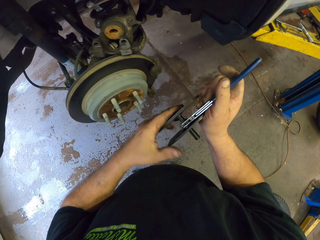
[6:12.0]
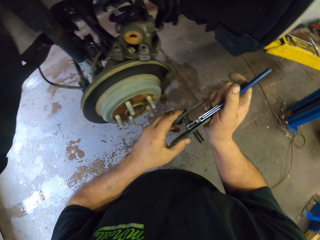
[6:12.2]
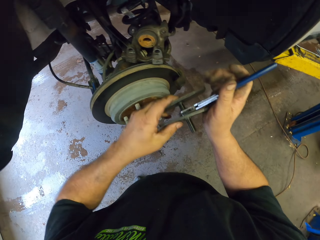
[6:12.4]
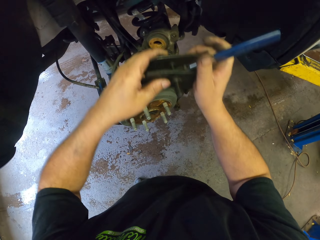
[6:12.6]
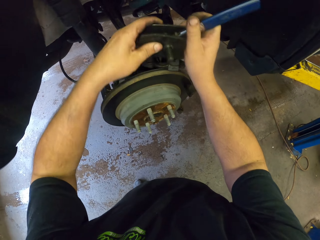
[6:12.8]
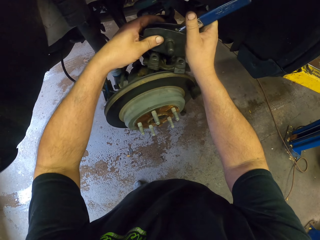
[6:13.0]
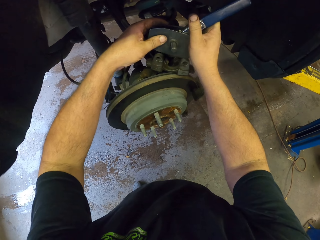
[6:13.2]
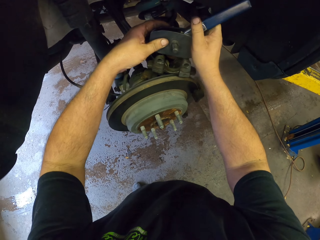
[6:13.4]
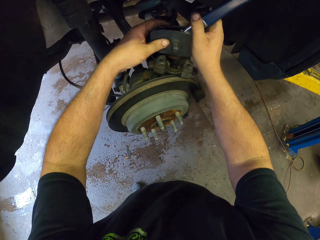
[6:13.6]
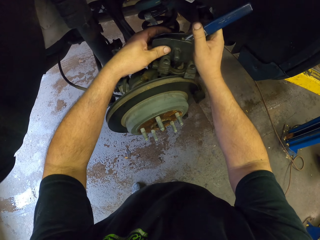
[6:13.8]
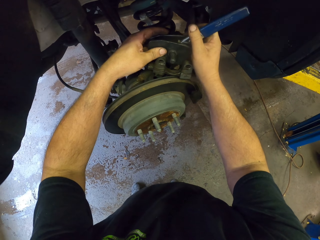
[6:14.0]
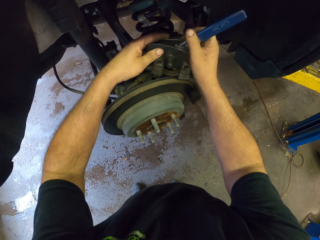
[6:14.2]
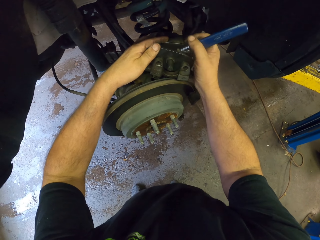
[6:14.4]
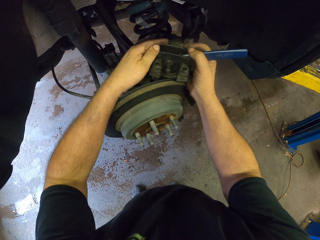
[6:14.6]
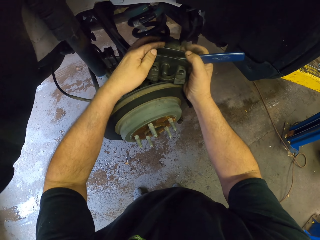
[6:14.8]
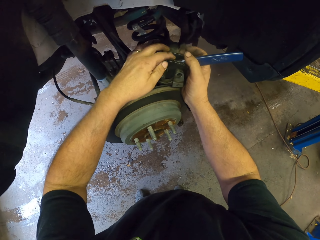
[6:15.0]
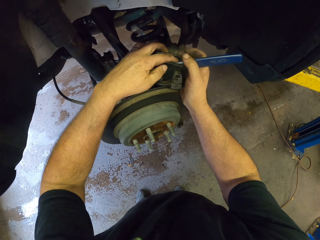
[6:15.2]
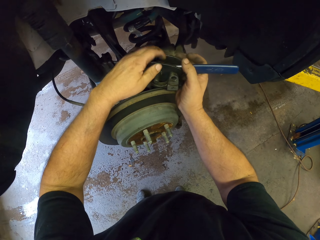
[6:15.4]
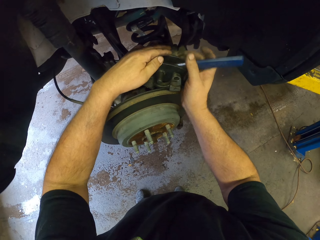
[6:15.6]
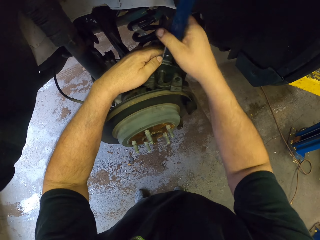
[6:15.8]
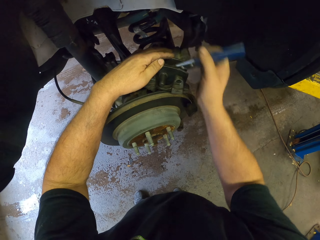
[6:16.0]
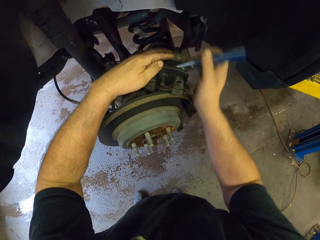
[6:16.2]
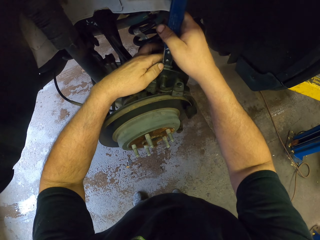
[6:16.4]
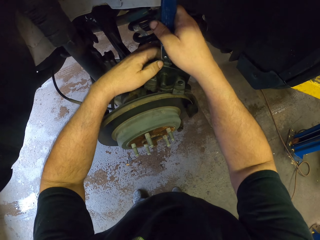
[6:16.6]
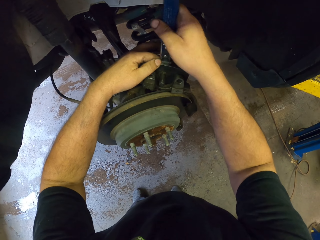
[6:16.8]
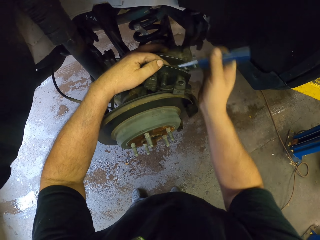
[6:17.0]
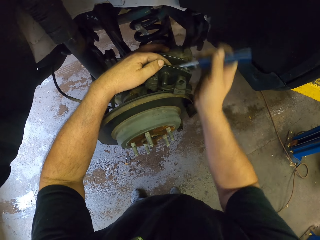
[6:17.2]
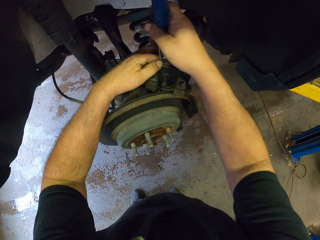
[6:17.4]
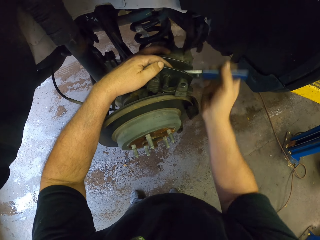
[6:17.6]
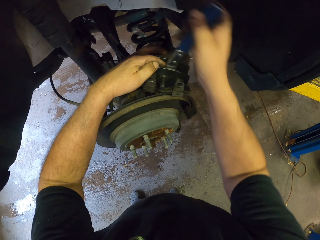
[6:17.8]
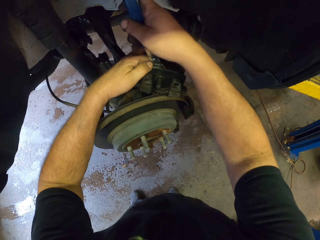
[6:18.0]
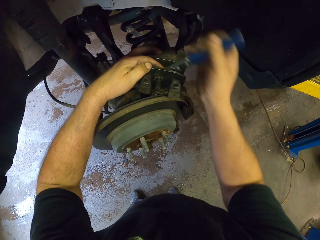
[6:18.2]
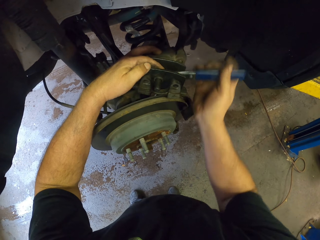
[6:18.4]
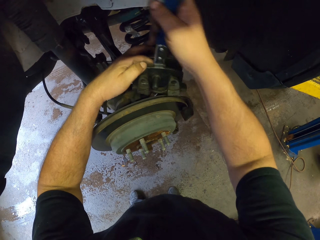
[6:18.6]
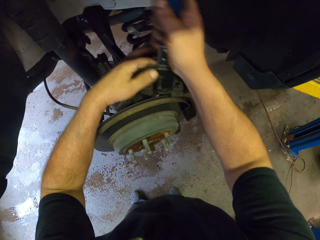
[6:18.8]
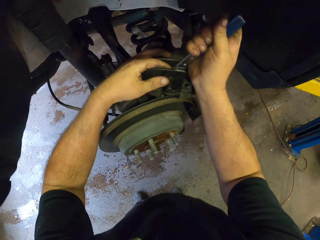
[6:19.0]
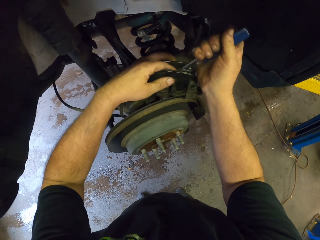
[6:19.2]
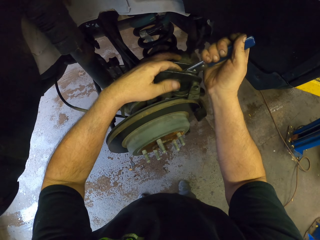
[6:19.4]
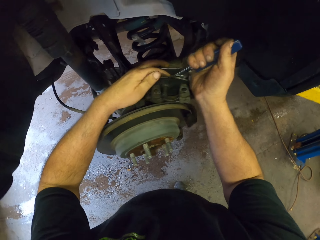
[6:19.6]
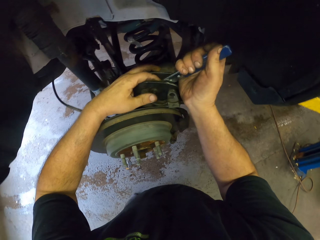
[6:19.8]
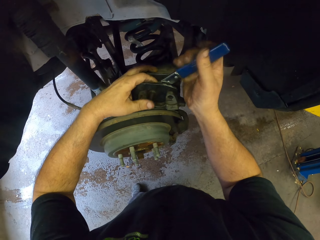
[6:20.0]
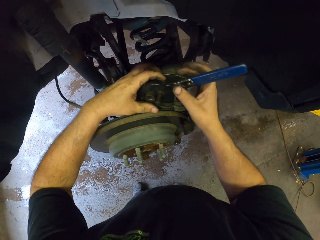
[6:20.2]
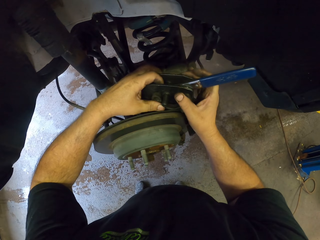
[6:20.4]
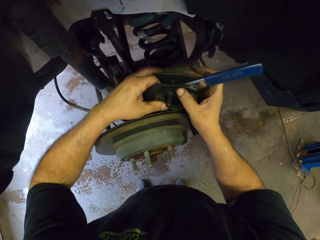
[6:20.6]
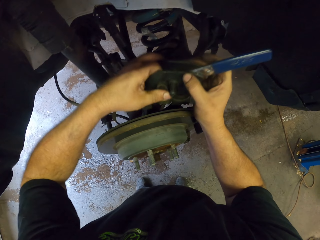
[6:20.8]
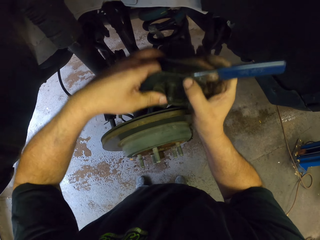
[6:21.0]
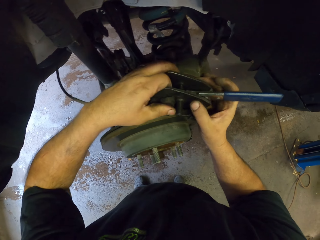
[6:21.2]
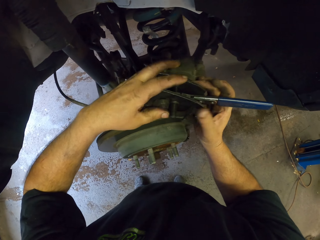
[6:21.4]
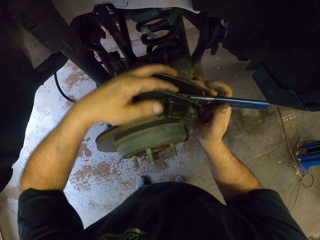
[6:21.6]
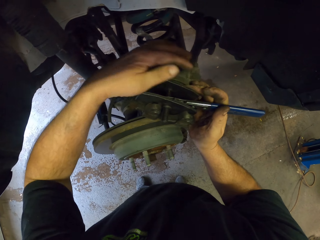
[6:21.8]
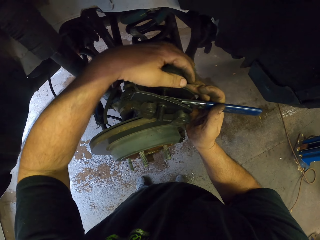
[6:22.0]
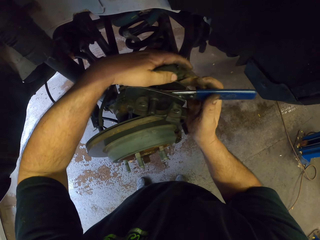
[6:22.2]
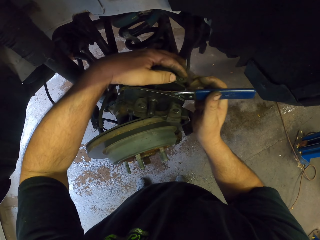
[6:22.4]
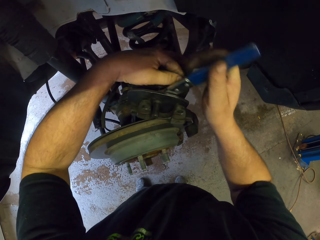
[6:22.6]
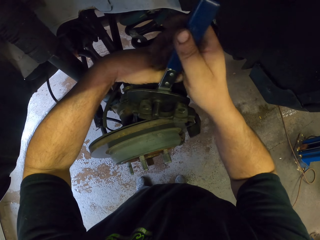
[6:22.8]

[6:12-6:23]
The camera wearer fixes the spanner on the wheel sidewall. They tighten the brake metal with something.

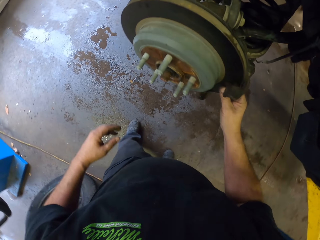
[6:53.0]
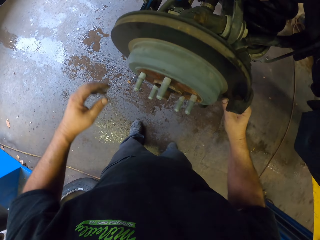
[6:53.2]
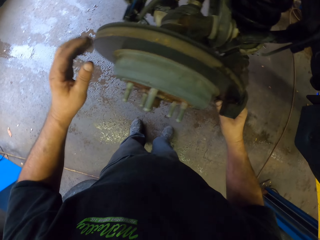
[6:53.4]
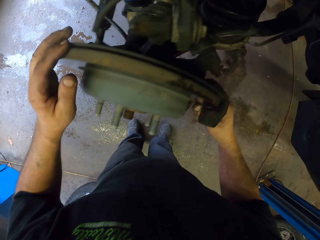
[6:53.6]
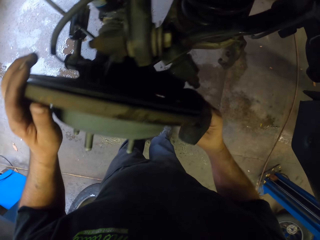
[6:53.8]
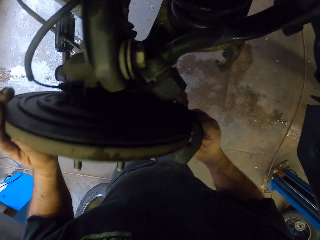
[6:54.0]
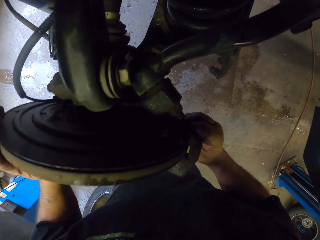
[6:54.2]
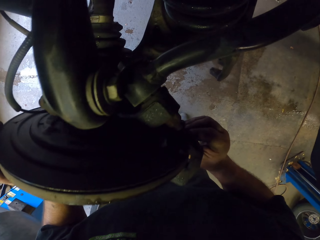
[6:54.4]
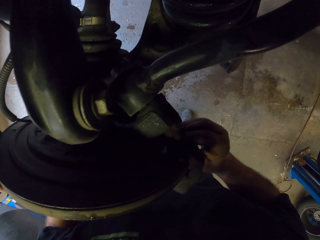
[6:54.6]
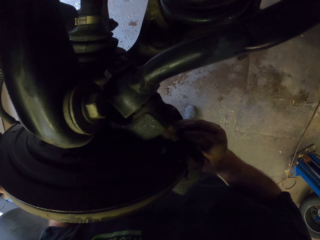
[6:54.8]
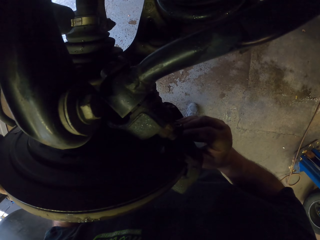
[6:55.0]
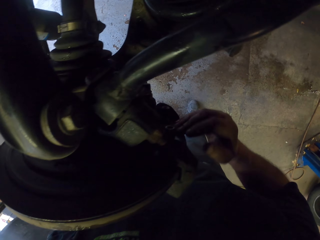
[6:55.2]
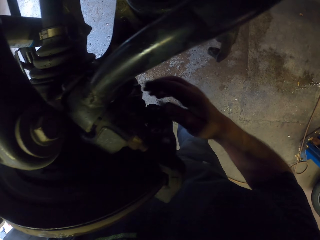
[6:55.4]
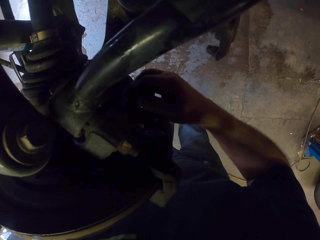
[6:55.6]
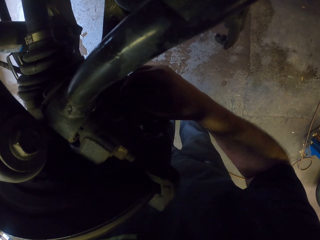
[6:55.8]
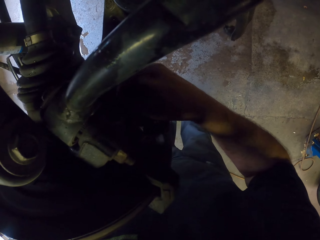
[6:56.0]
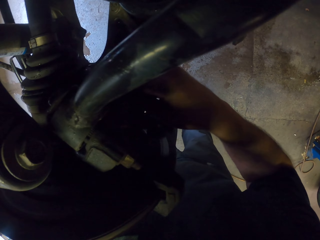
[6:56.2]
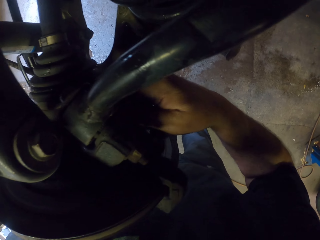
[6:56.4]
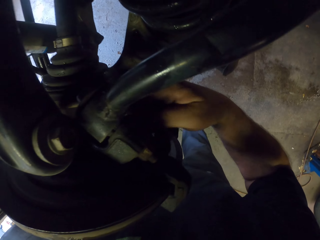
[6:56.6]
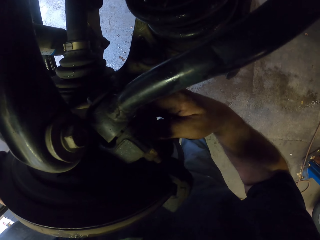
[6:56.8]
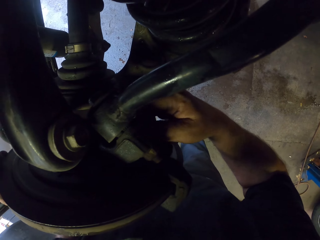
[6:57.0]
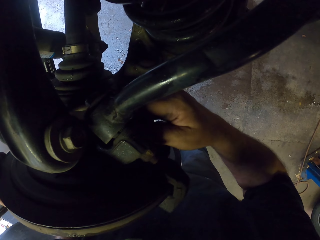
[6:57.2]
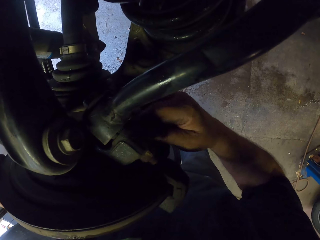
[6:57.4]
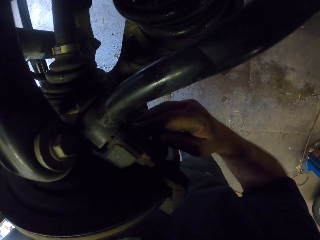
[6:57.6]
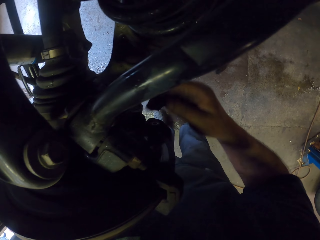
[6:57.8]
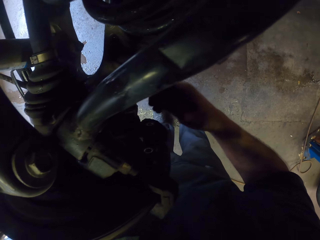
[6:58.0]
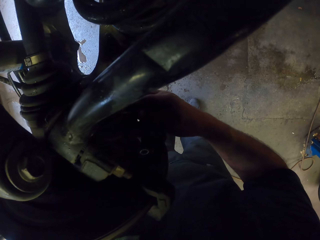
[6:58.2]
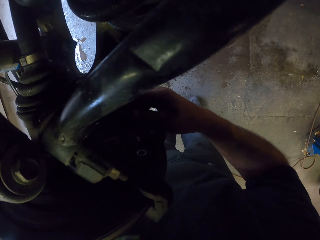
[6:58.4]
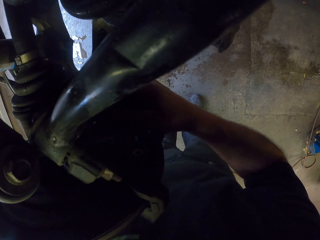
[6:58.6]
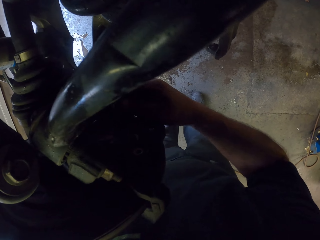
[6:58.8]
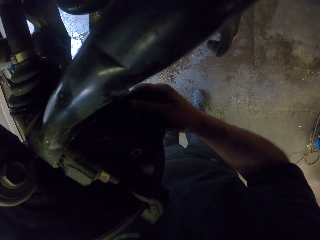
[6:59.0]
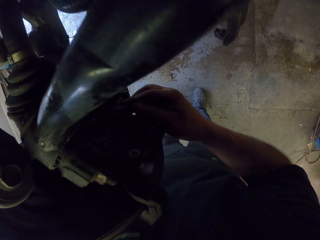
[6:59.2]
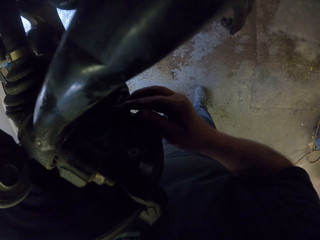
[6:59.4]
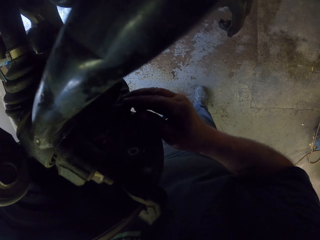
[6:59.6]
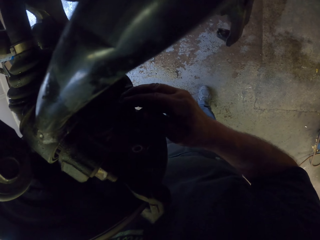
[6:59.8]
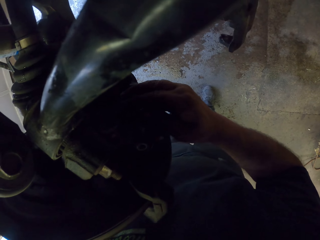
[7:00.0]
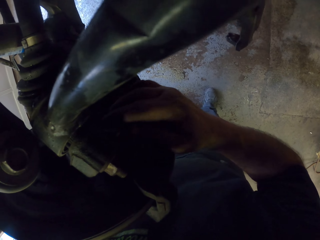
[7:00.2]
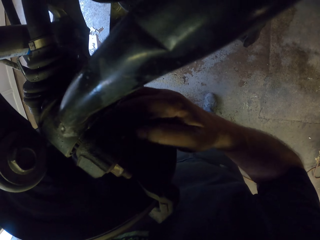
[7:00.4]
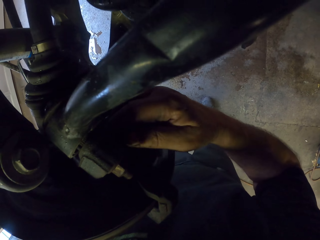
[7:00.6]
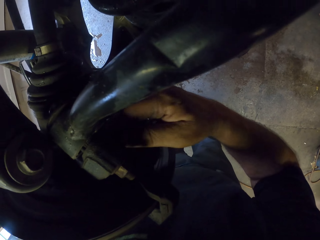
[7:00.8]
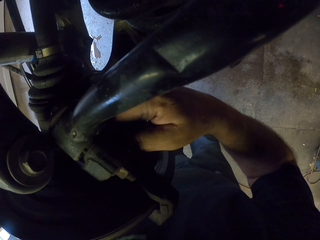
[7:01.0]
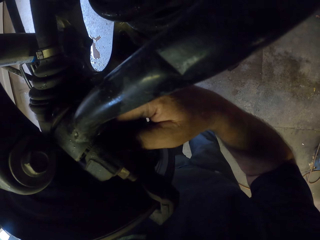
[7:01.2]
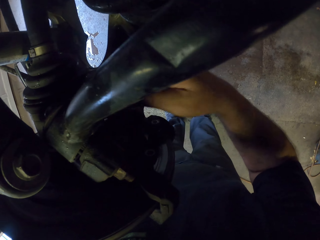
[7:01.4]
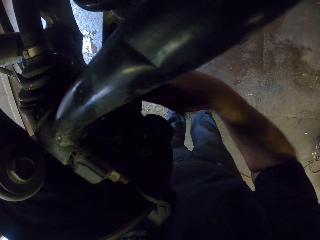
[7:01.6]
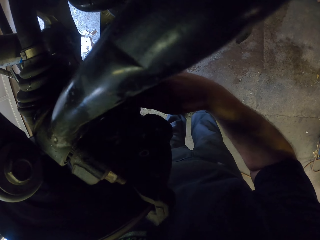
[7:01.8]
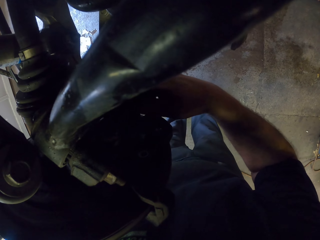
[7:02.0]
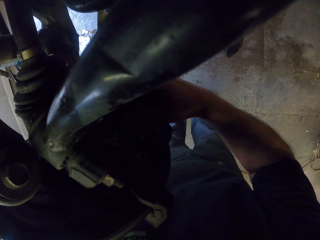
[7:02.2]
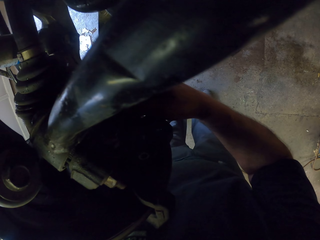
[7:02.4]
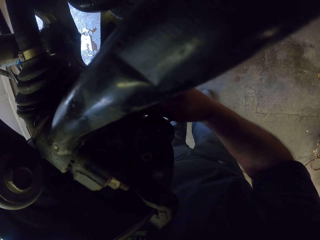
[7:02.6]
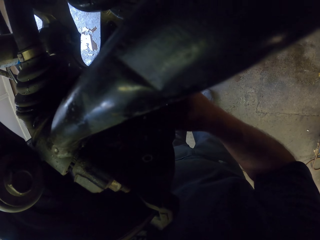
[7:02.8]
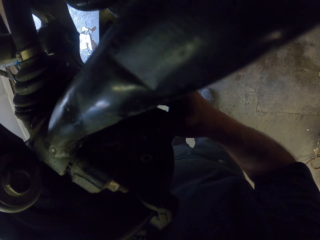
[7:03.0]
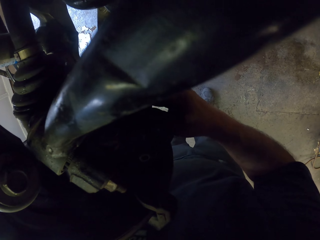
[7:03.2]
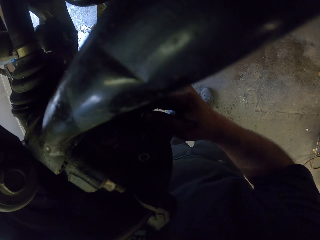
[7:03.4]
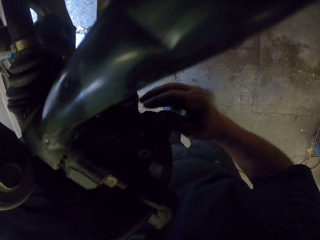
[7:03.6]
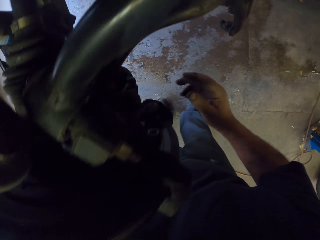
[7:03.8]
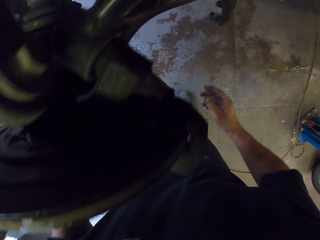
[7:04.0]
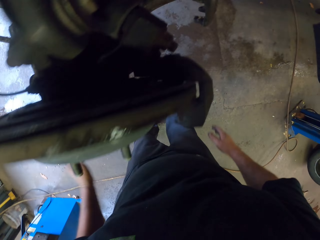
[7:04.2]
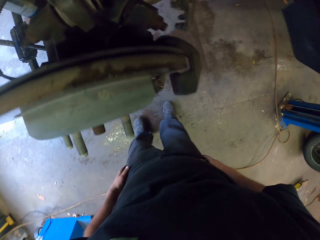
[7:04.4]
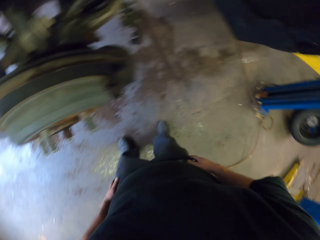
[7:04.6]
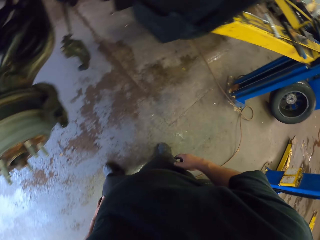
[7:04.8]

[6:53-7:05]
The camera wearer looks on the wheel sidewall. They shake the wheel holder.
